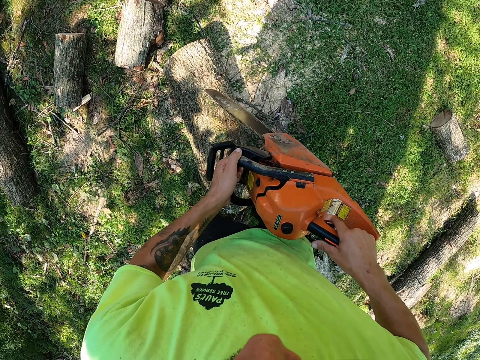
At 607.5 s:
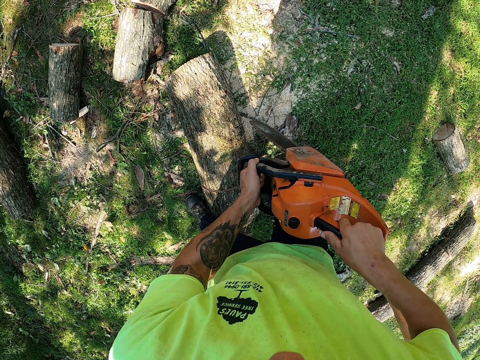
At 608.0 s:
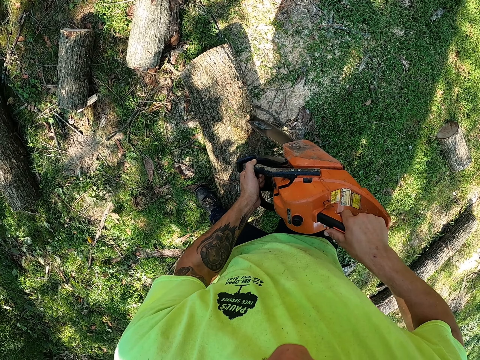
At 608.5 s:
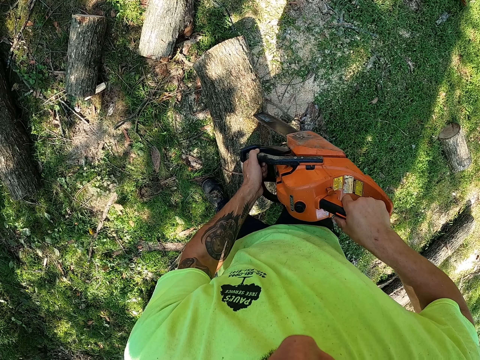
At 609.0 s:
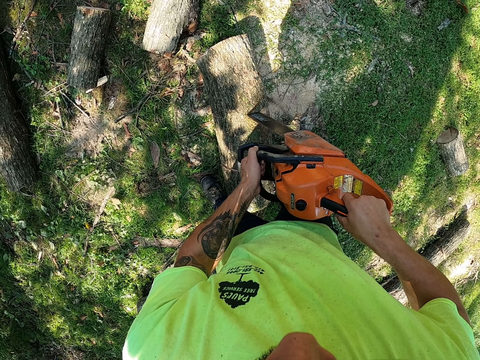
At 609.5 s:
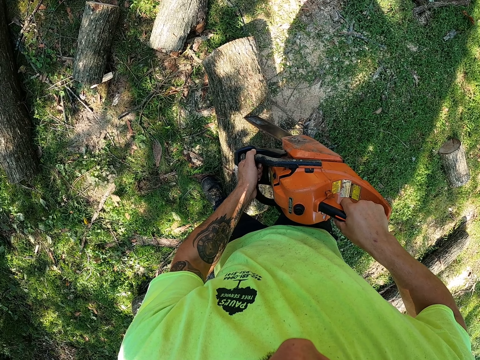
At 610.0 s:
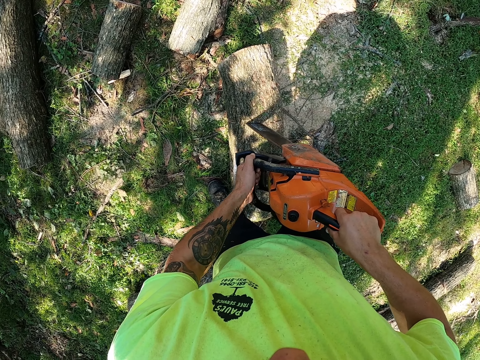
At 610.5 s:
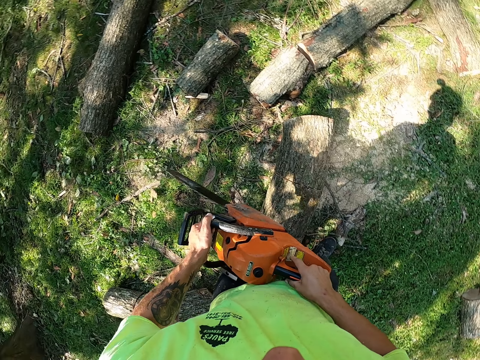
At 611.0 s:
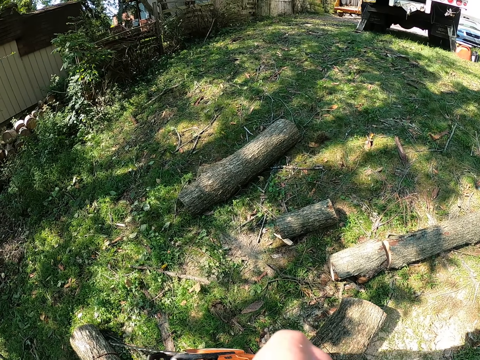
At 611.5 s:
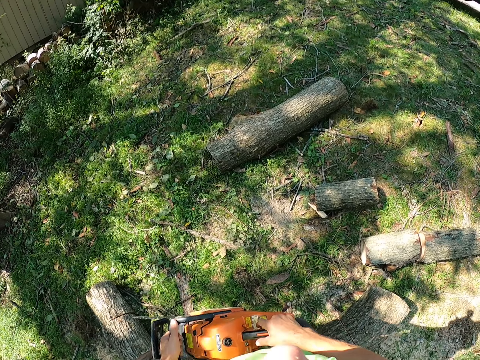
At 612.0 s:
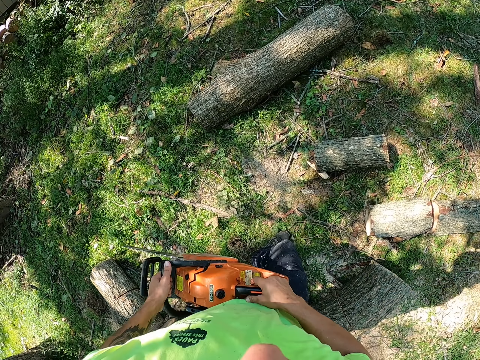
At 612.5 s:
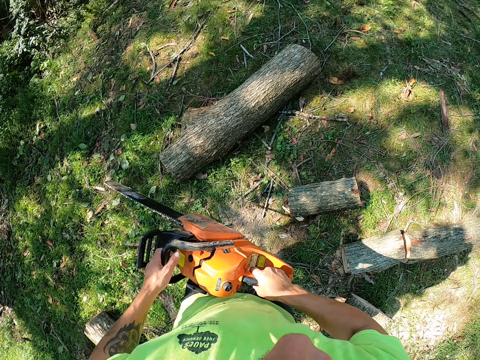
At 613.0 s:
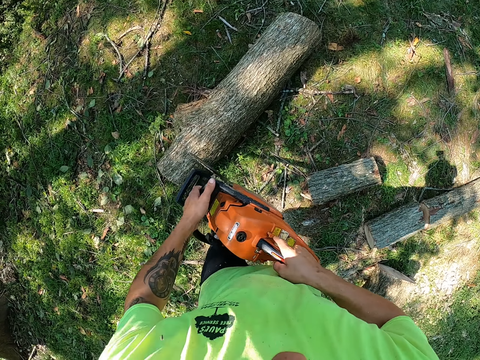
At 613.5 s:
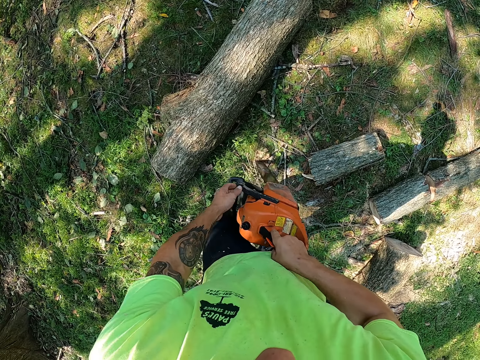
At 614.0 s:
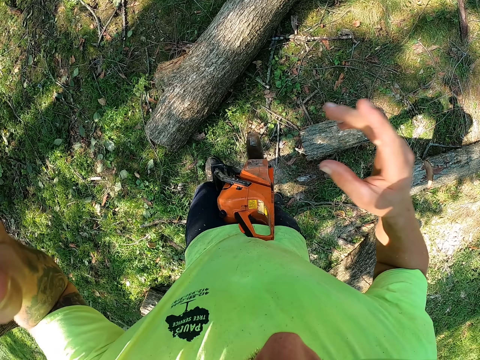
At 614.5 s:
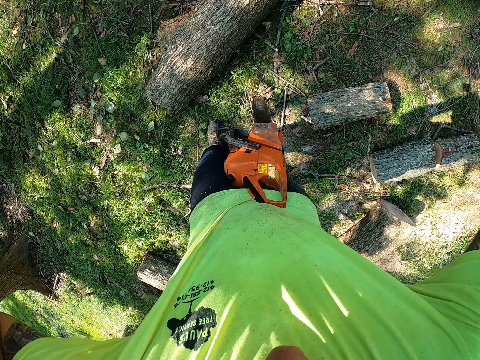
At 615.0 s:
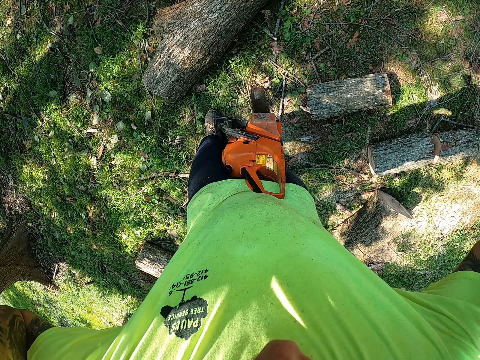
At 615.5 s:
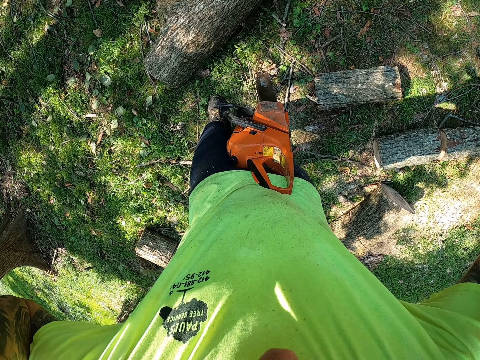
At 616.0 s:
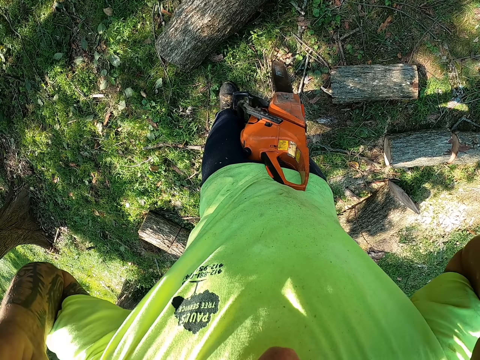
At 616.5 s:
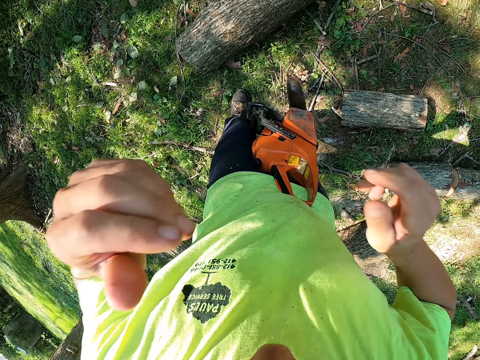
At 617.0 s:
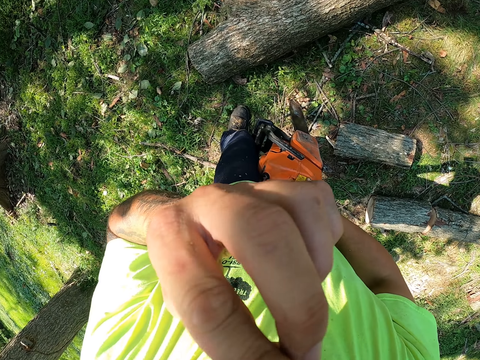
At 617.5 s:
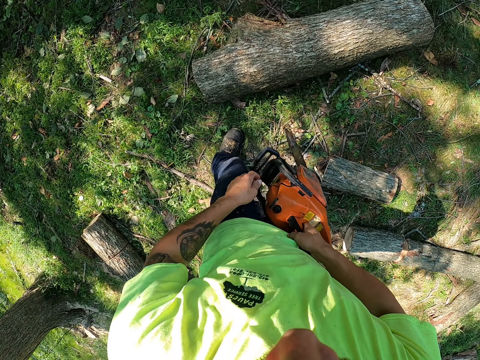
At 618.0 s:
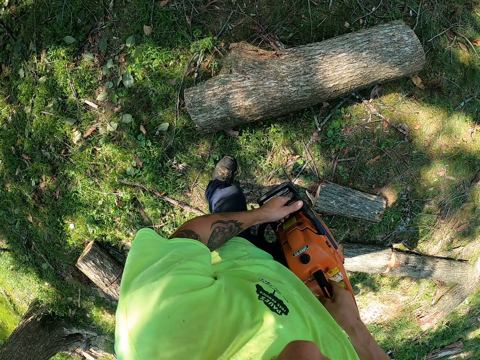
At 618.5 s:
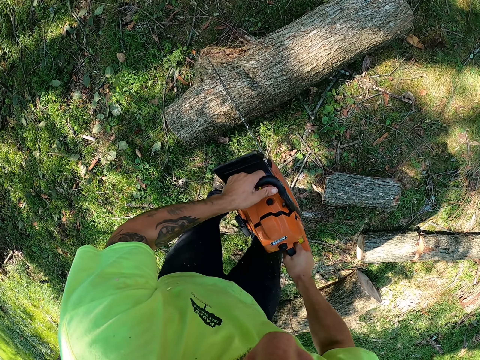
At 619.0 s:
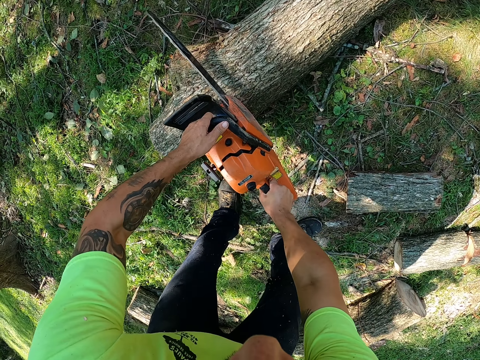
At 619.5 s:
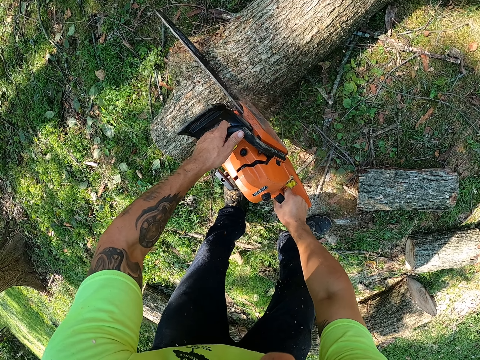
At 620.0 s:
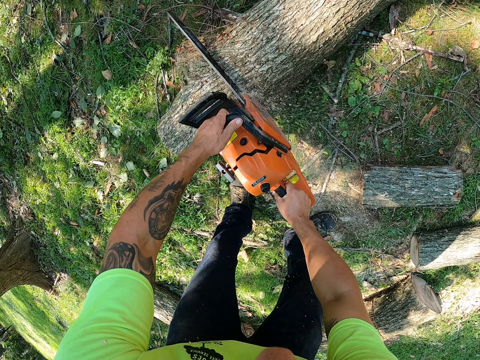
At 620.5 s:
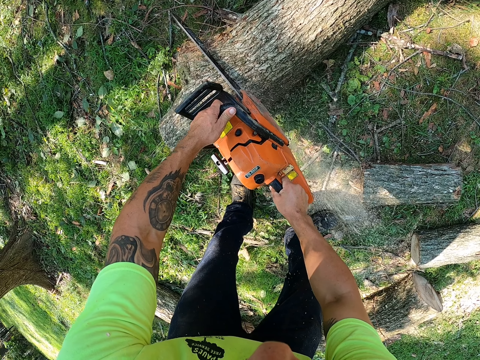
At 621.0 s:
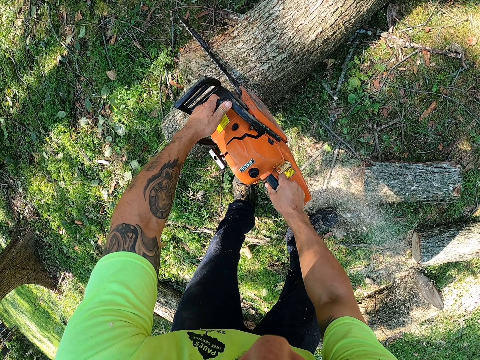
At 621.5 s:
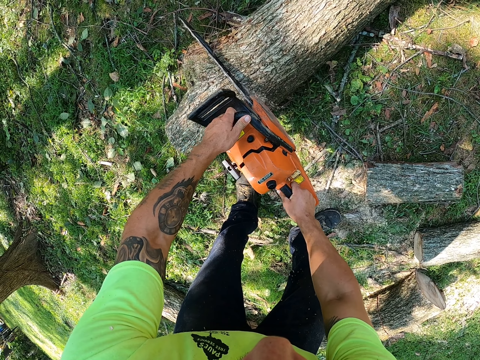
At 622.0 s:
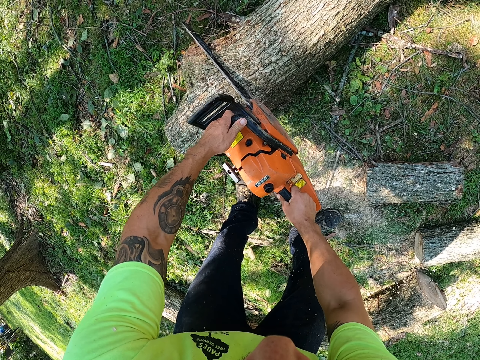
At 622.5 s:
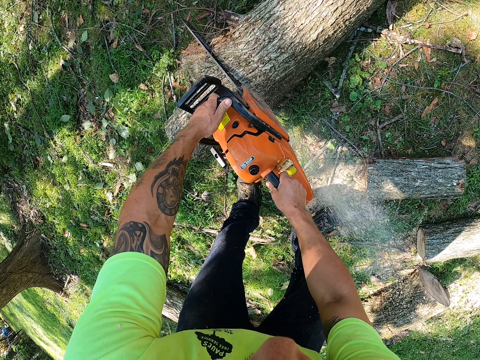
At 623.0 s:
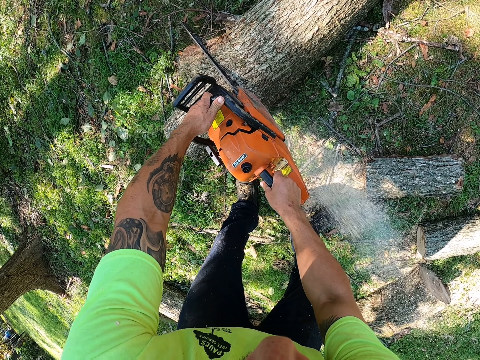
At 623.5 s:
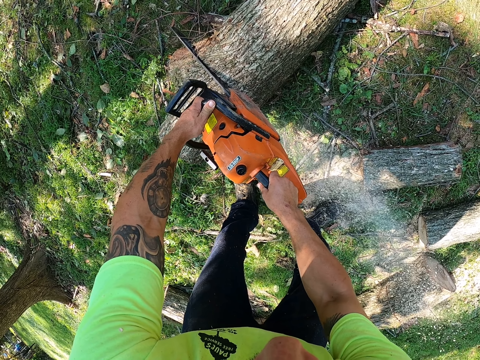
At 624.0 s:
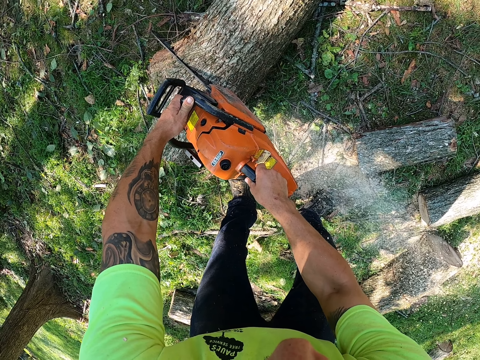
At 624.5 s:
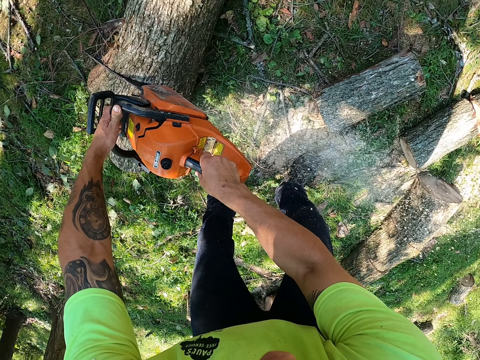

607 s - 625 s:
The camera wearer stands the chainsaw on the ground with his hands. He touches his face with his left hand. He adjusts the camera. He holds the chainsaw in the ground with his hands. He cuts a timber on the ground with the chainsaw in his hands.

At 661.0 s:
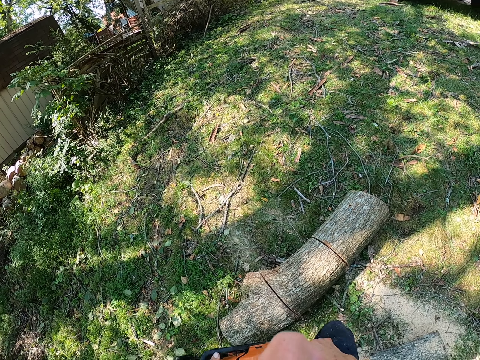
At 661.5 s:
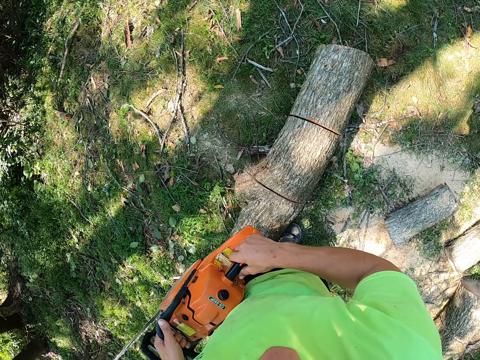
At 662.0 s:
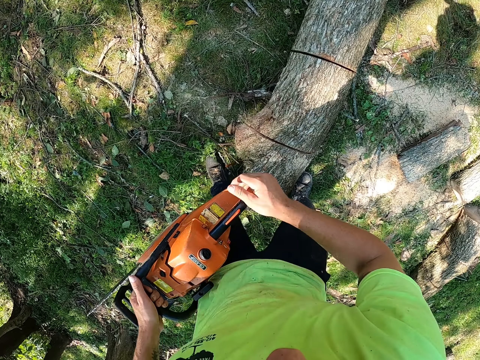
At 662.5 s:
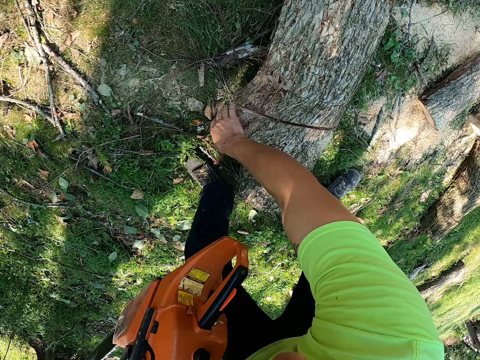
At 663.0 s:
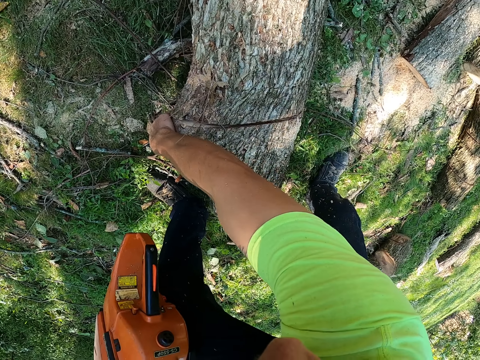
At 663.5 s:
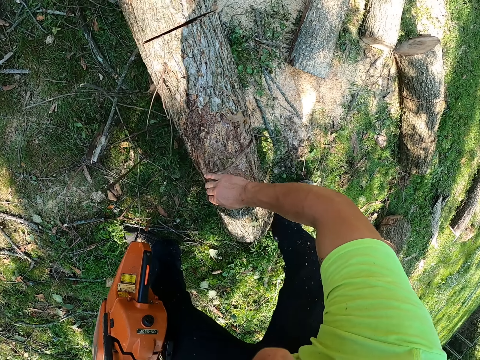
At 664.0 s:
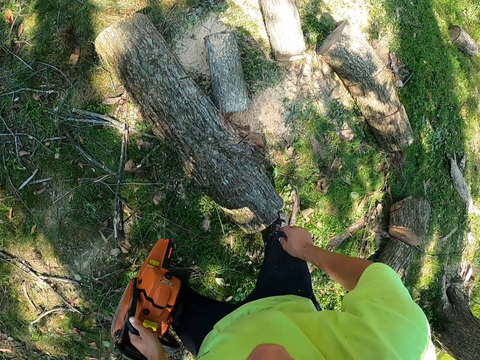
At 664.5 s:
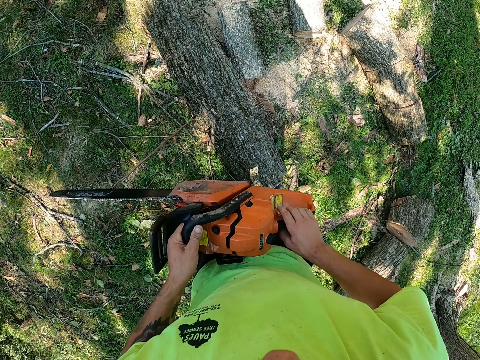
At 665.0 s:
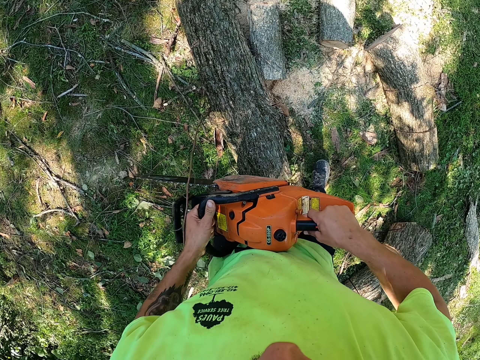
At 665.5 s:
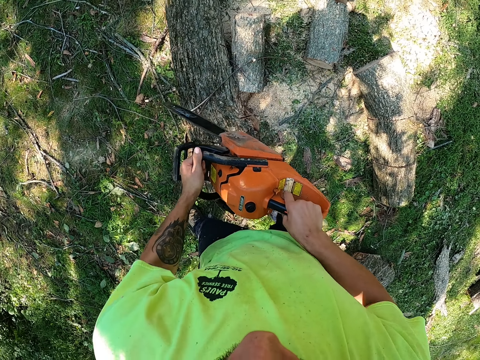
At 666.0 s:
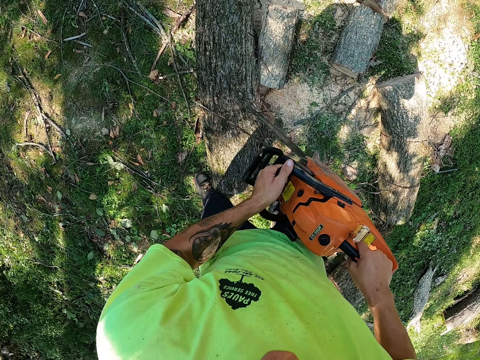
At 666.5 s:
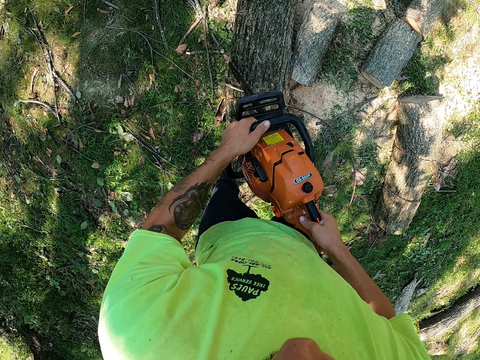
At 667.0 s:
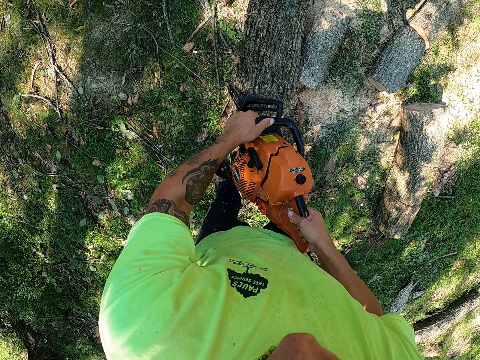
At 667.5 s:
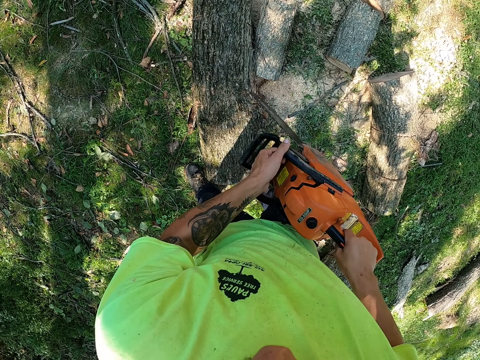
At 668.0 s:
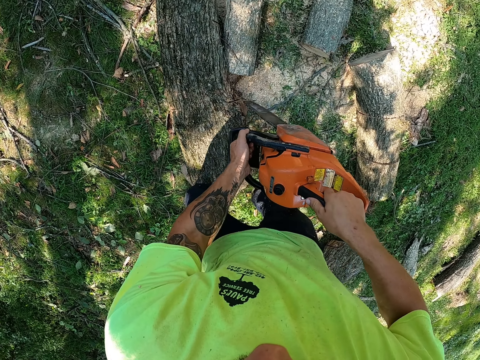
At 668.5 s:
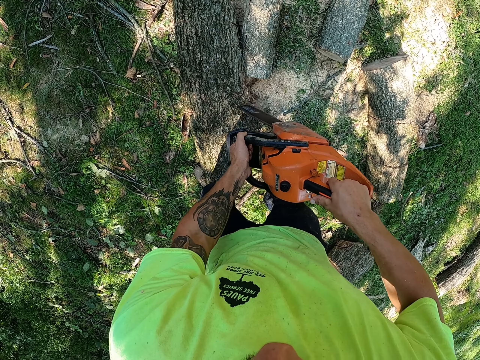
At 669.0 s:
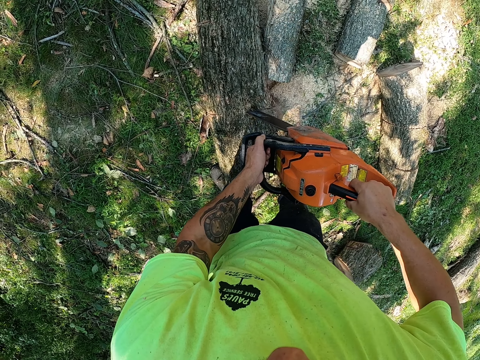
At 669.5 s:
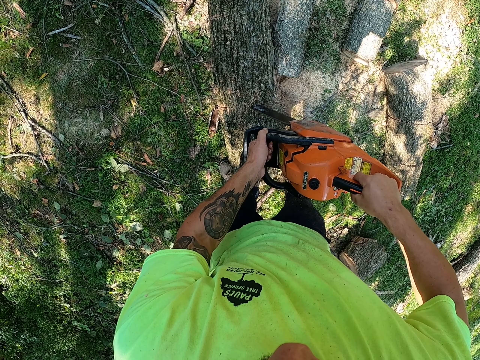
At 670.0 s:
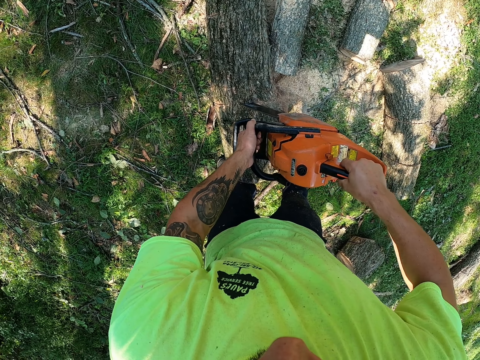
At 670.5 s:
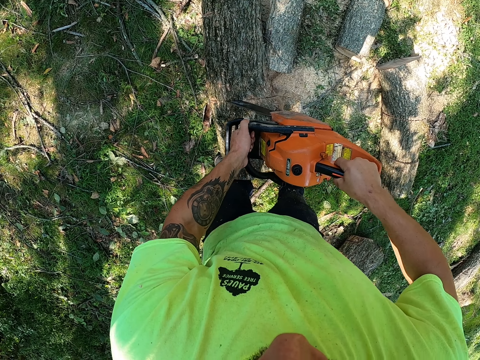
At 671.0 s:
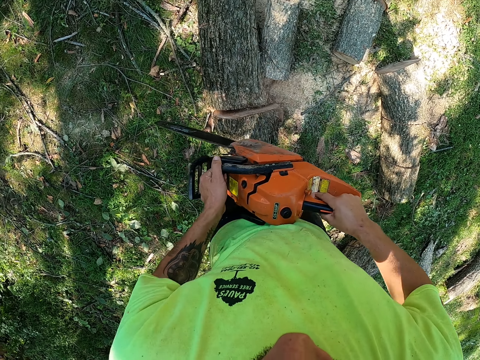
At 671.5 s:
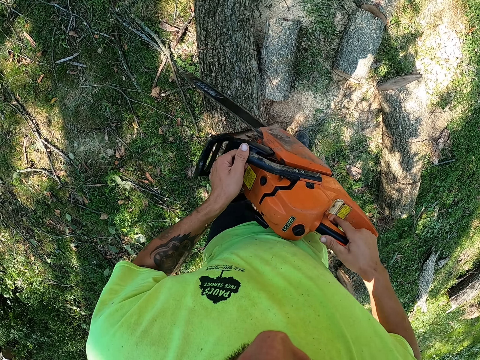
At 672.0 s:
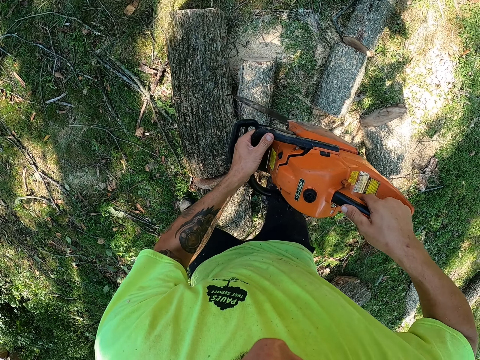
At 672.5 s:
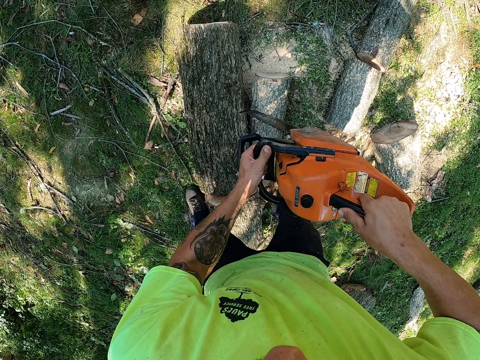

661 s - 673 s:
The camera wearer turns the timber on the ground with his right hand. He cuts the timber on the ground with the chainsaw in his hands.
